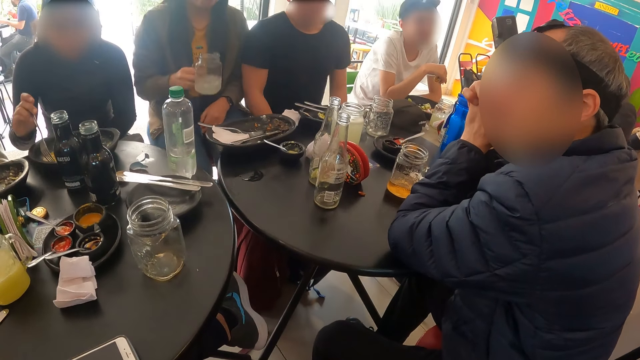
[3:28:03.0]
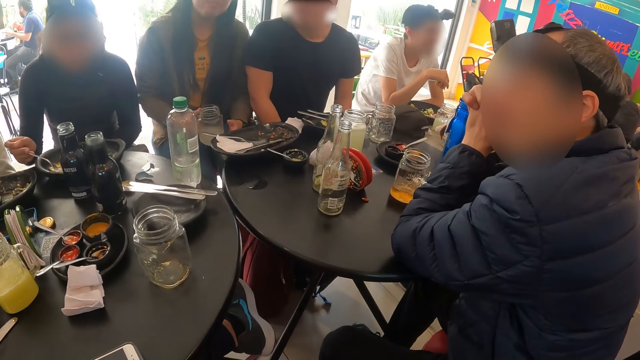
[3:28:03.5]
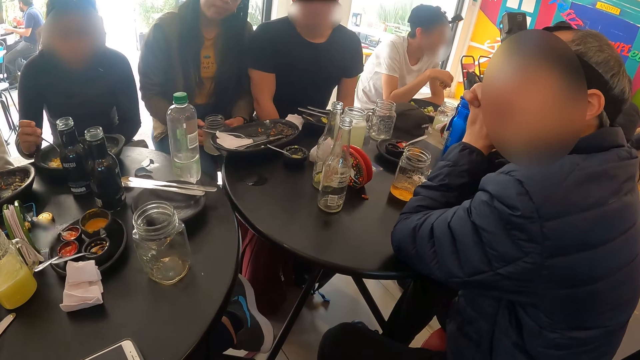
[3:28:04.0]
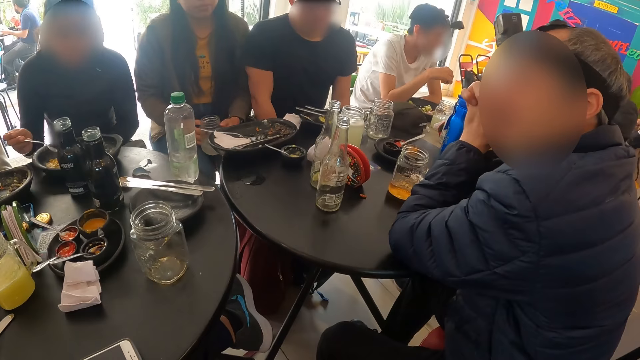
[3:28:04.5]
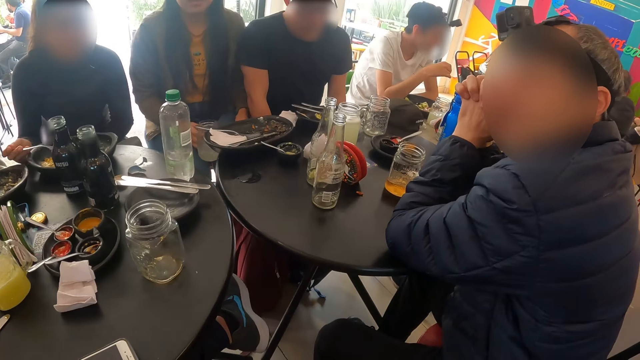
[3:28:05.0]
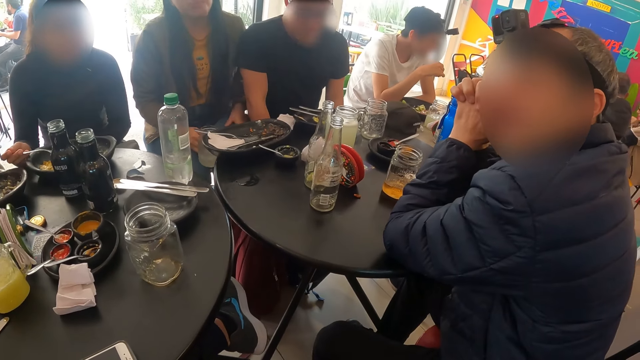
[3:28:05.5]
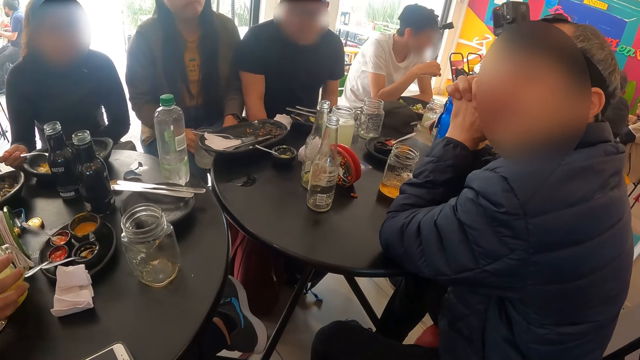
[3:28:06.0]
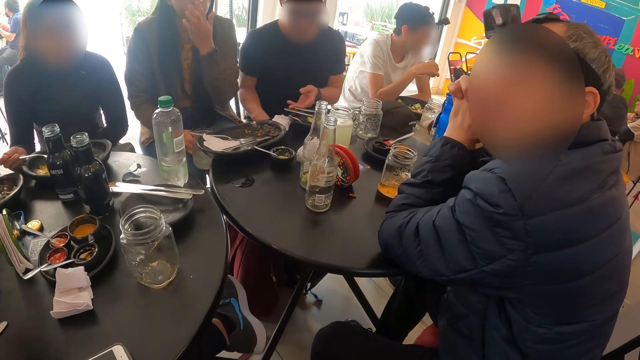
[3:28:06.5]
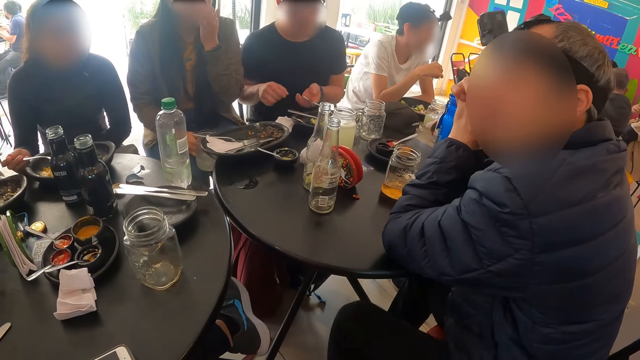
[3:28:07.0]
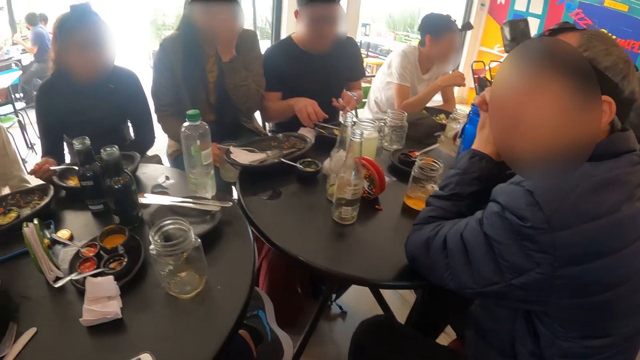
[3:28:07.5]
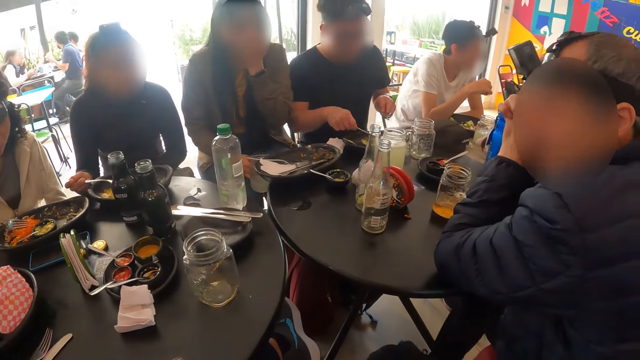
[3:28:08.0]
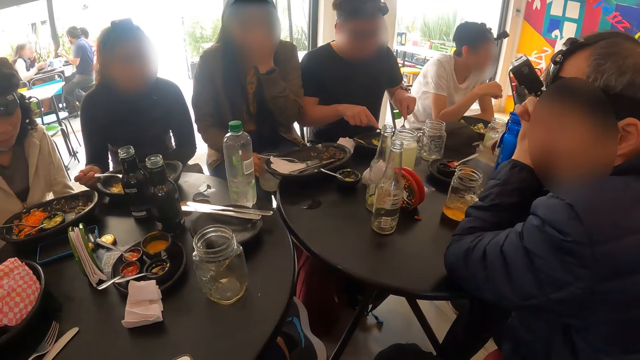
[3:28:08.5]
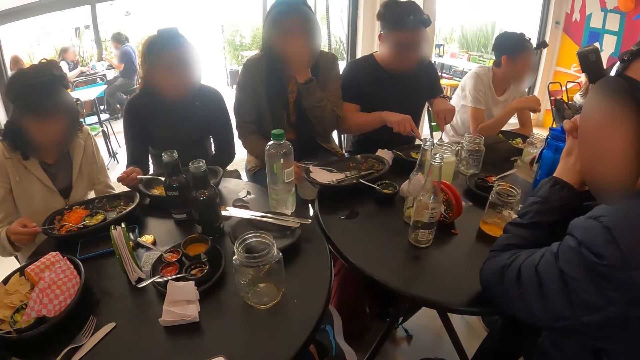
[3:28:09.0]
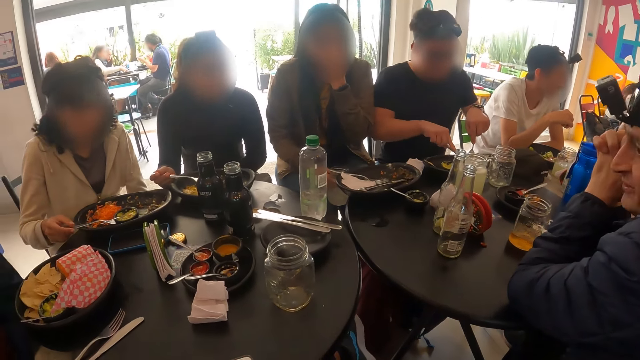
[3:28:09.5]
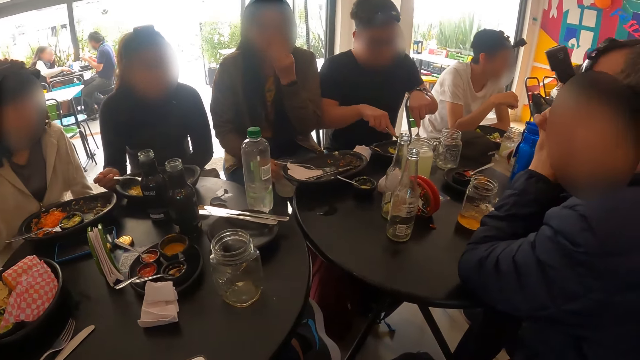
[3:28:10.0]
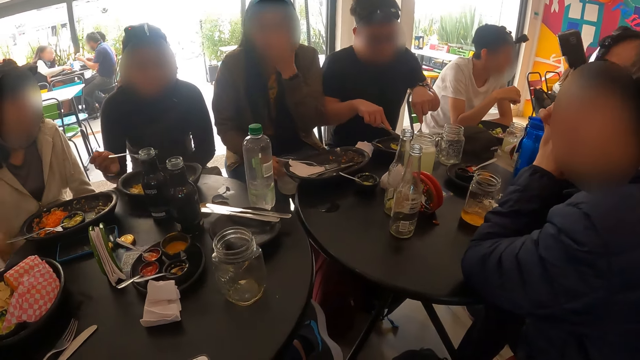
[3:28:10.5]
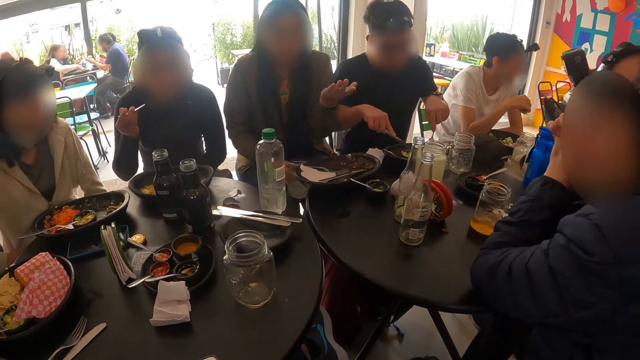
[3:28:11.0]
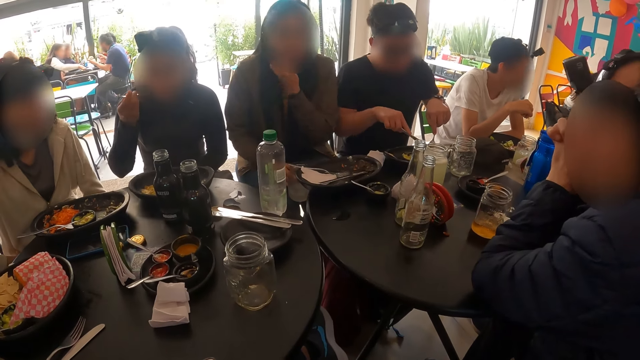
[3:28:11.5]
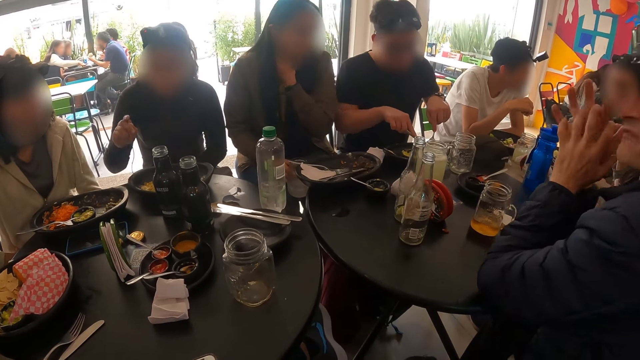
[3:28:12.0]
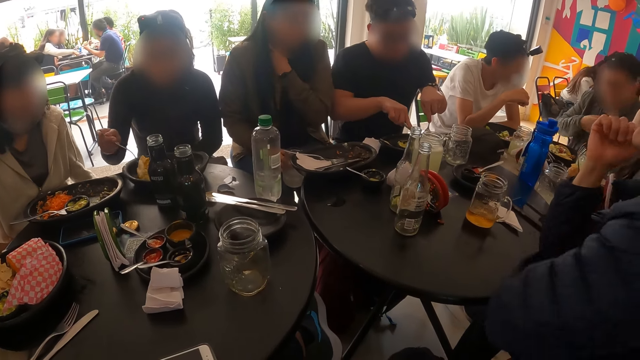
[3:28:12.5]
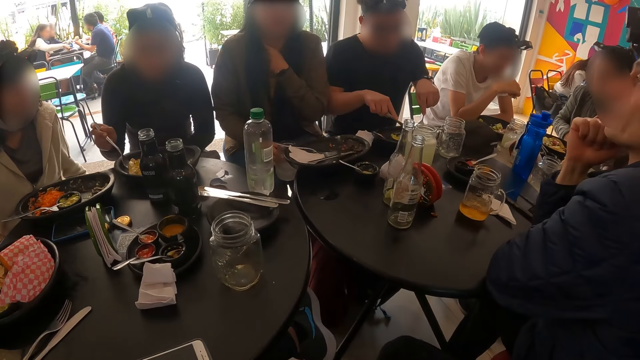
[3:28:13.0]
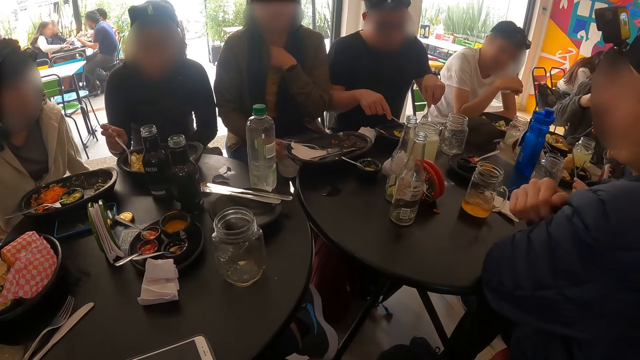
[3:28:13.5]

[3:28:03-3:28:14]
A woman holds the jar of beer with her right hand. A man picks up the jar of juice on the table with his right hand. The woman touches her face with her left hand. Another man holds the fork in the plate with his left hand. The other man holds a knife in the plate with his right hand and uses the fork and knife in the plate with both hands. Another woman eats cheese with the fork in her right hand.

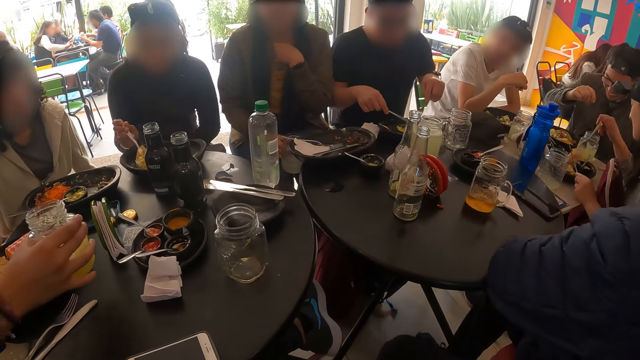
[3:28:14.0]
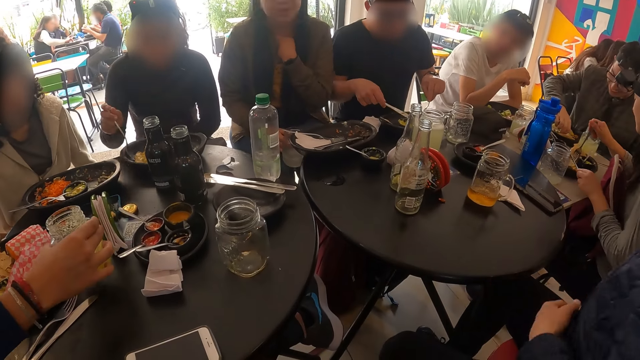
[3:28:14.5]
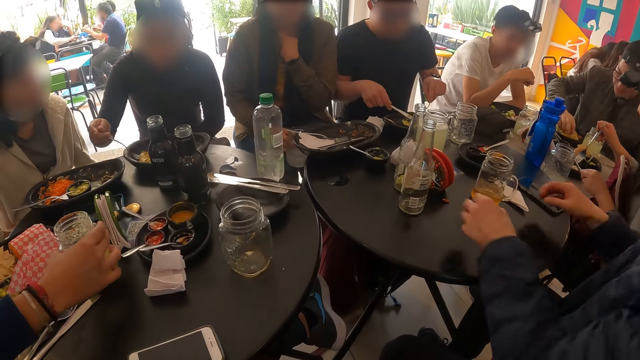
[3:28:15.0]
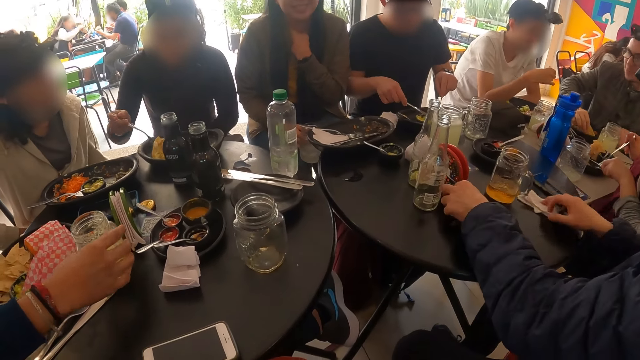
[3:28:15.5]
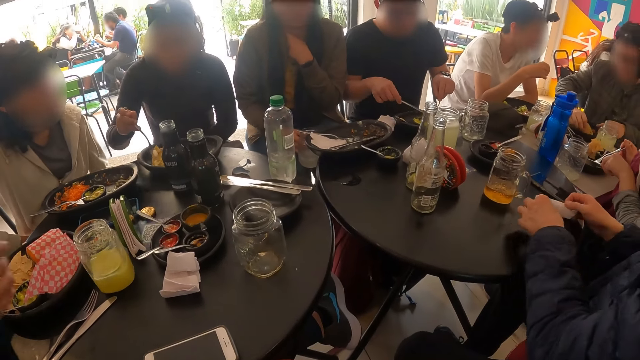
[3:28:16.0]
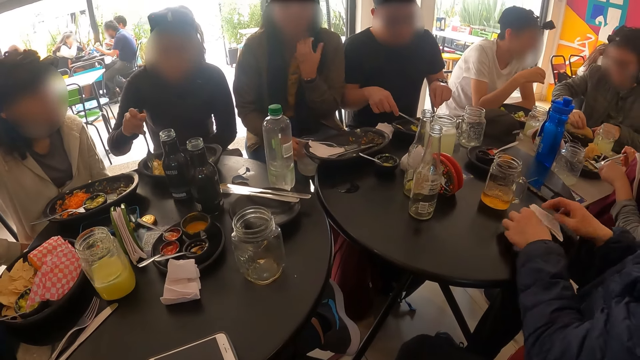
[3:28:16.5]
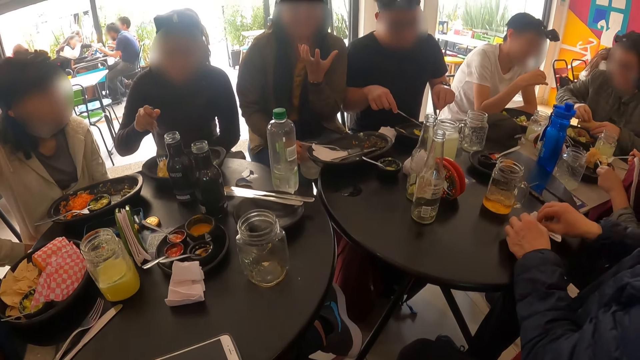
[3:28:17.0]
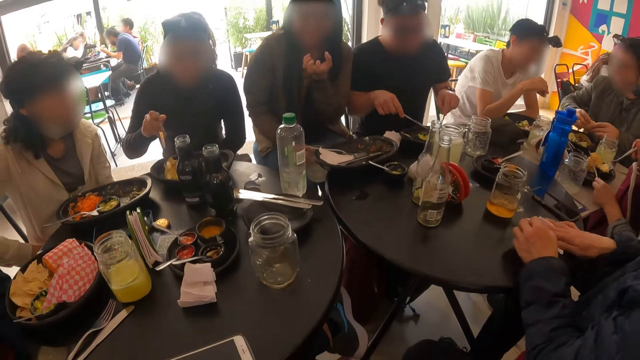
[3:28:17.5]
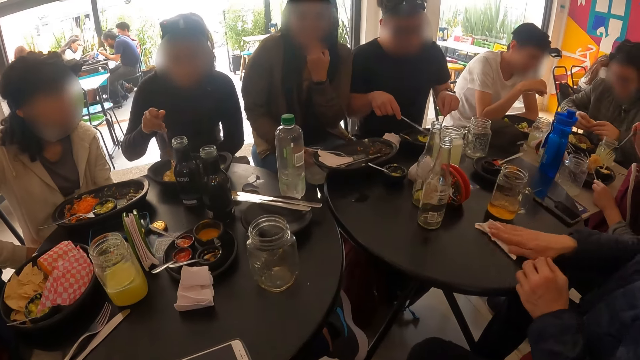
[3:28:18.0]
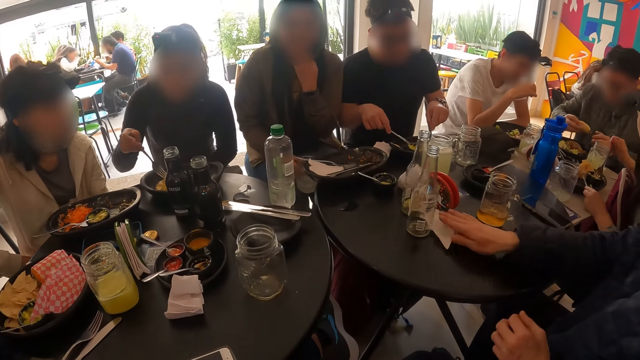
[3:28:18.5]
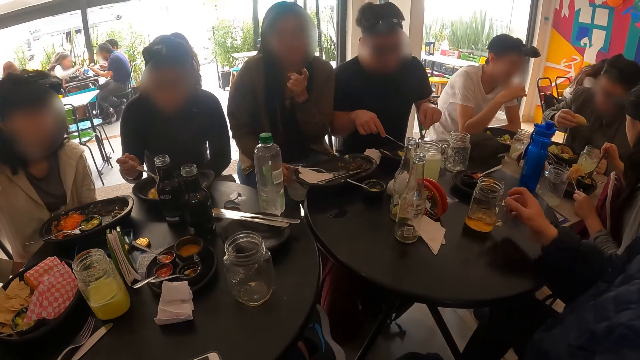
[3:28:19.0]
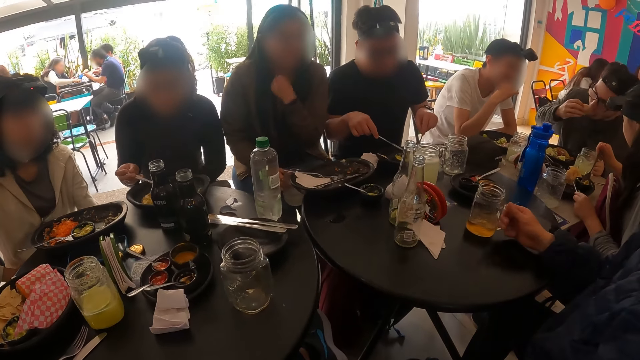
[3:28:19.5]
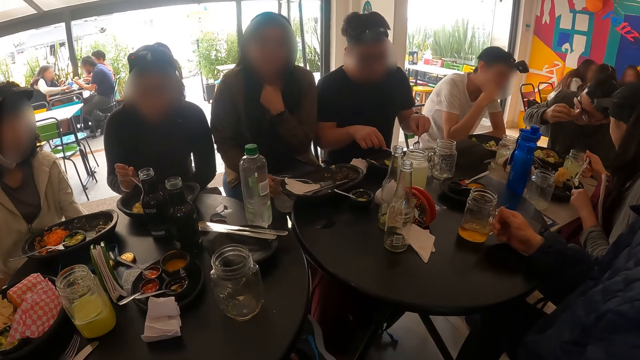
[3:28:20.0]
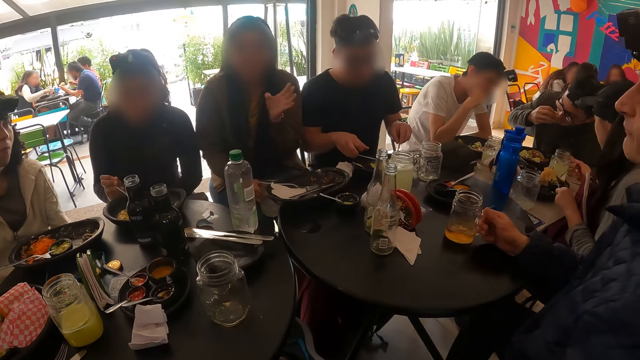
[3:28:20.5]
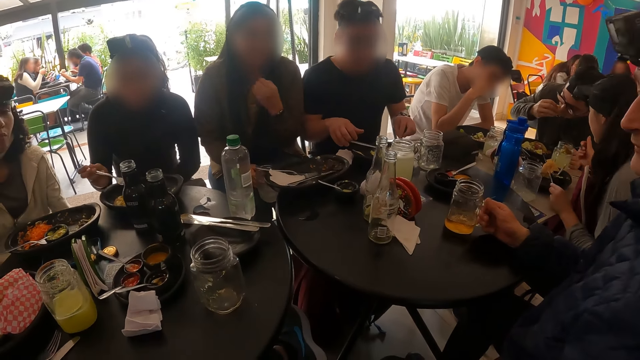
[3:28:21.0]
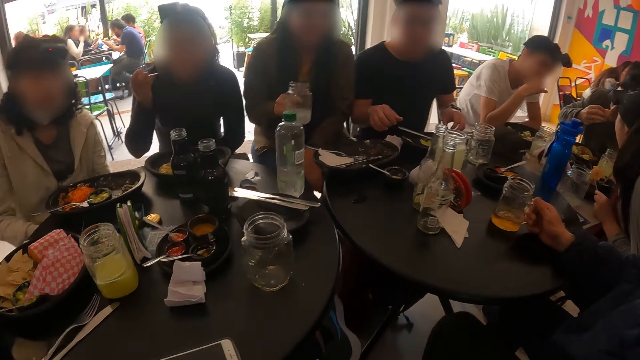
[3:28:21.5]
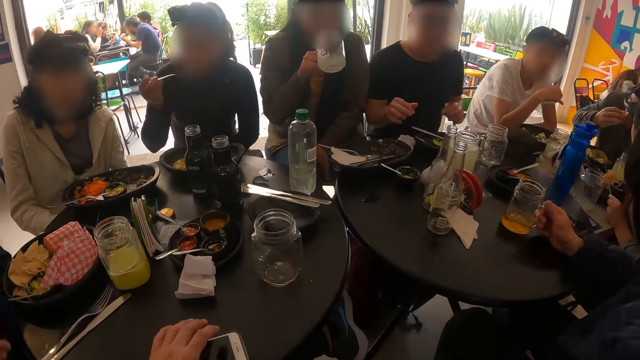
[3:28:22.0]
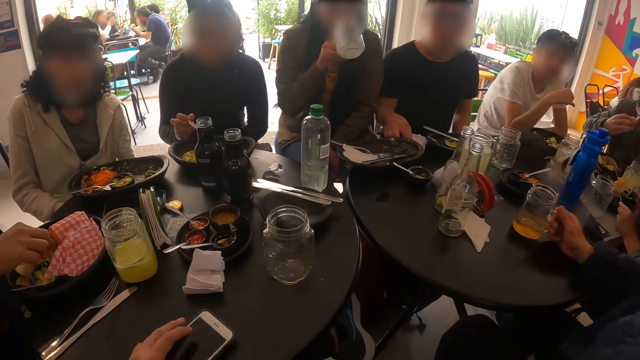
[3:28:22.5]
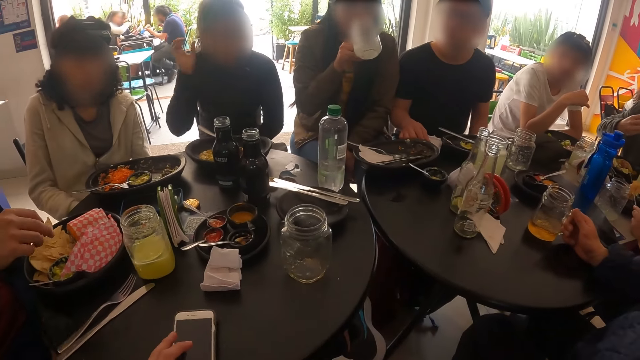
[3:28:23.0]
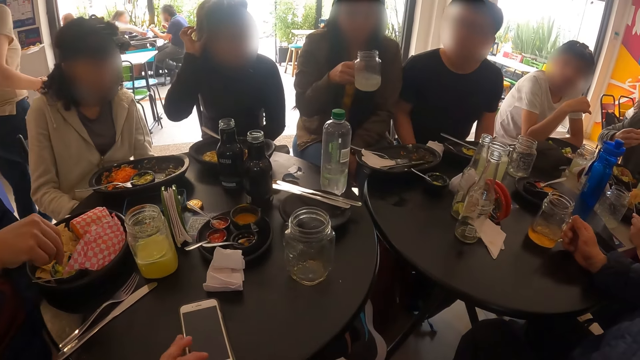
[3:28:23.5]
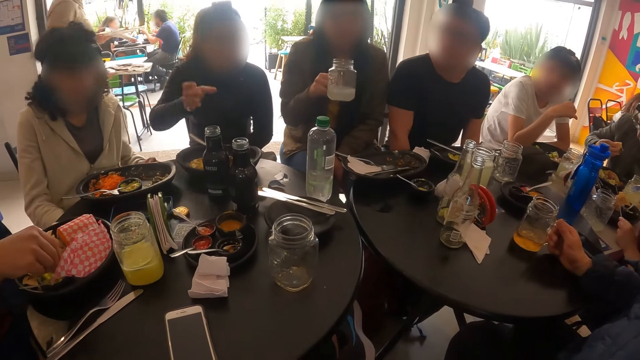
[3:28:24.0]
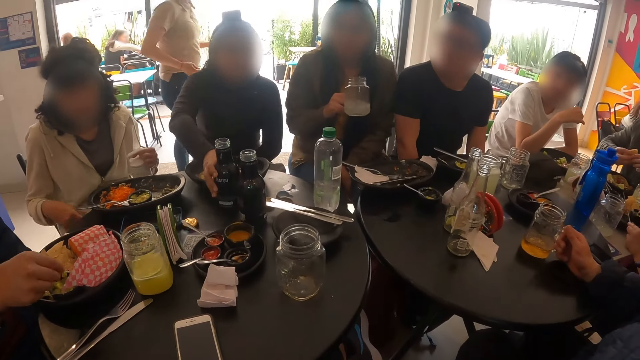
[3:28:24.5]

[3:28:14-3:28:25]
A man drops the jar of juice on the table with his right hand. Another man moves a serviette paper on the table with his right hand and touches the jar of juice on the table with his right hand. A woman drinks from the jar of beer in her right hand. The camera wearer puts the phone on the table. He moves the phone on the table with his left hand. The woman holds the jar of beer with her right hand.
